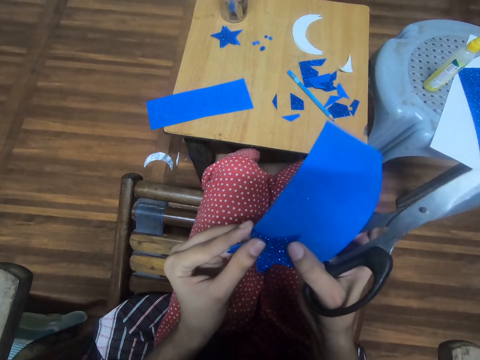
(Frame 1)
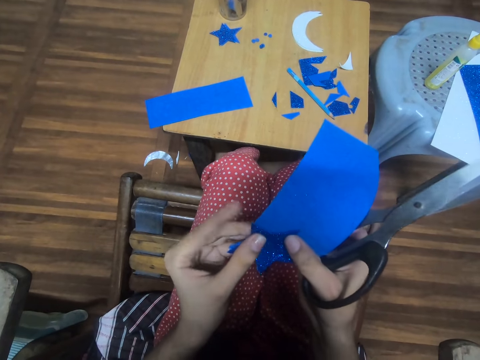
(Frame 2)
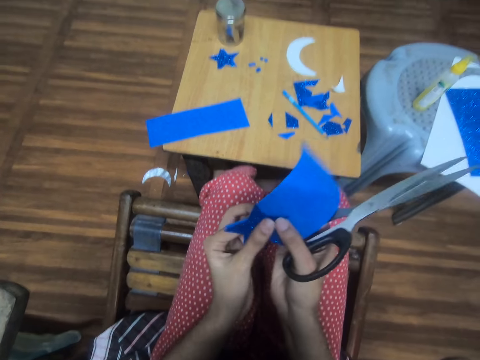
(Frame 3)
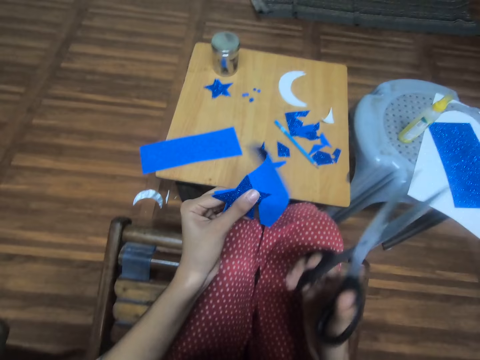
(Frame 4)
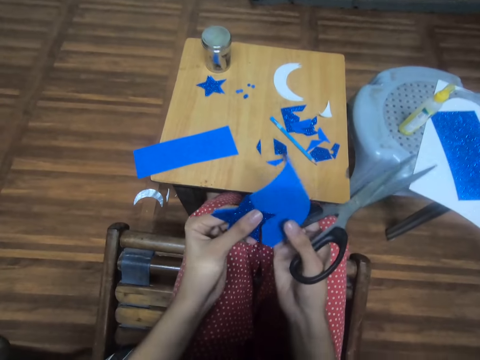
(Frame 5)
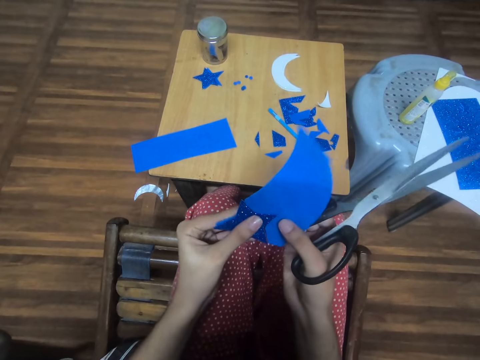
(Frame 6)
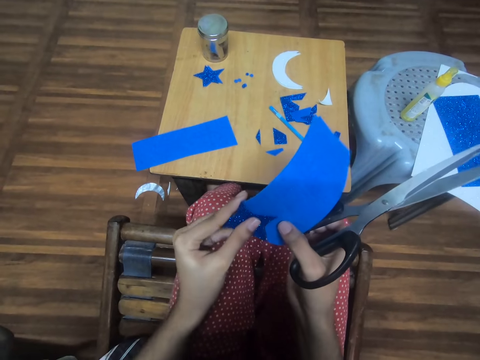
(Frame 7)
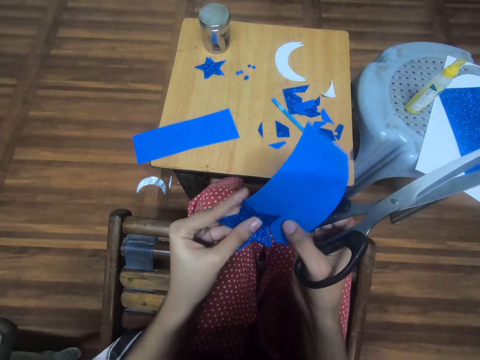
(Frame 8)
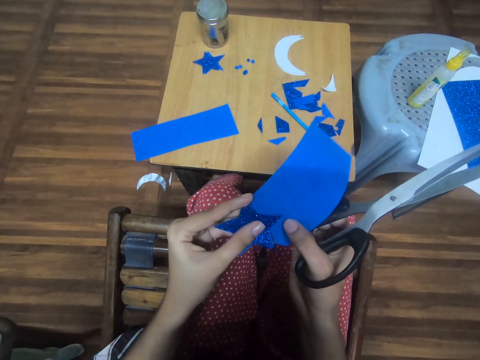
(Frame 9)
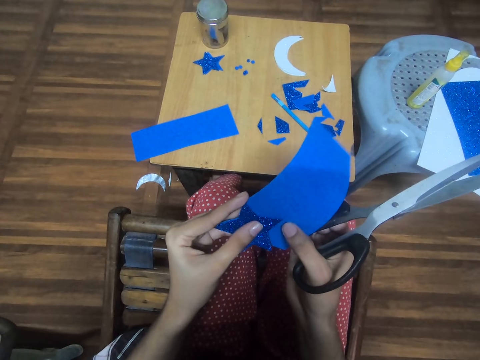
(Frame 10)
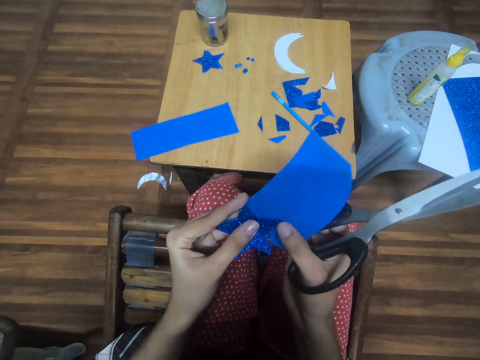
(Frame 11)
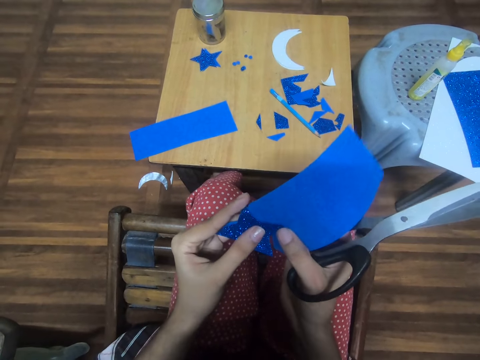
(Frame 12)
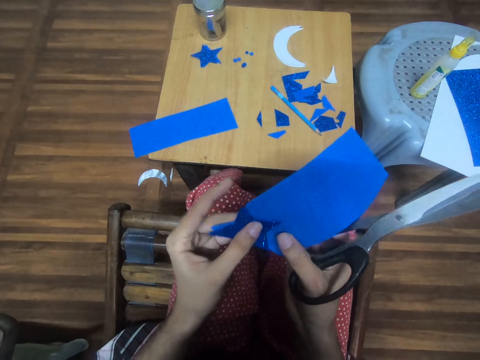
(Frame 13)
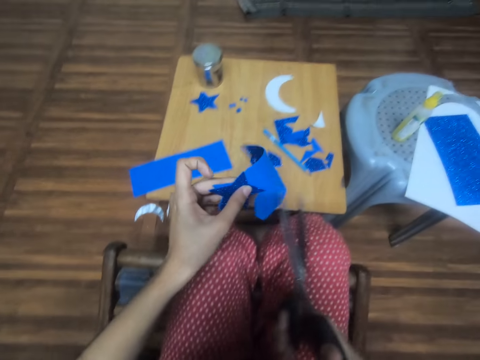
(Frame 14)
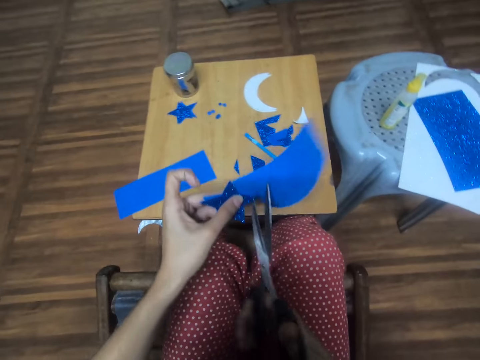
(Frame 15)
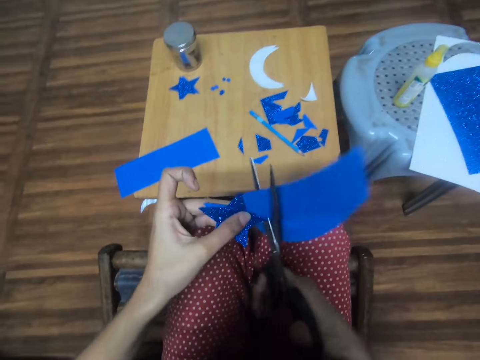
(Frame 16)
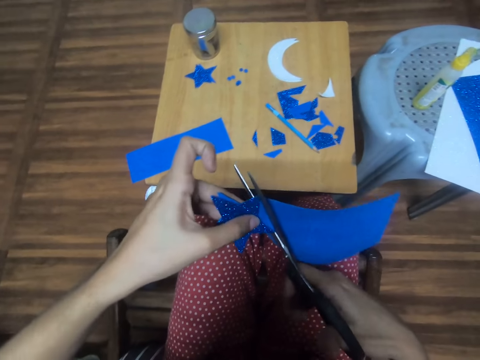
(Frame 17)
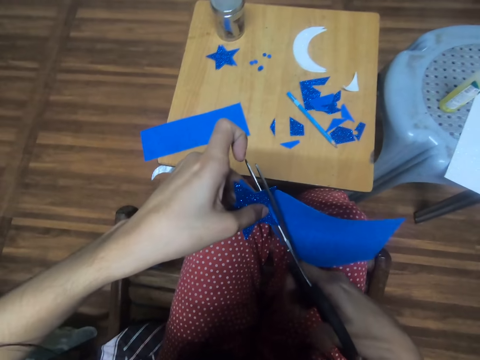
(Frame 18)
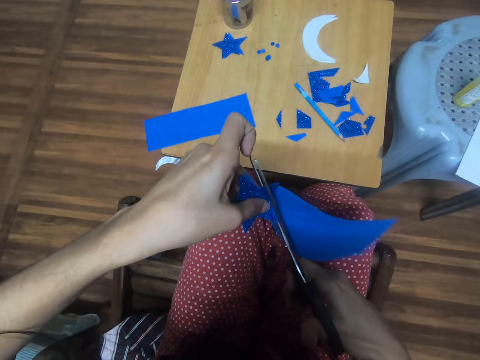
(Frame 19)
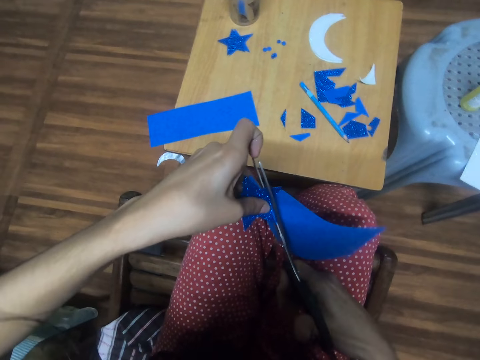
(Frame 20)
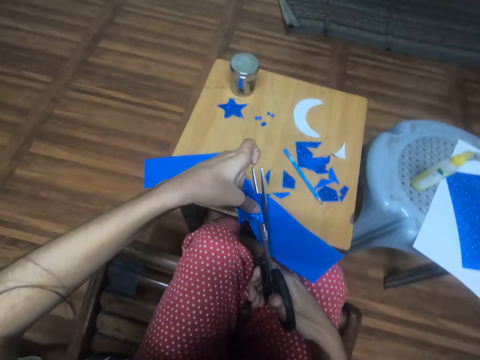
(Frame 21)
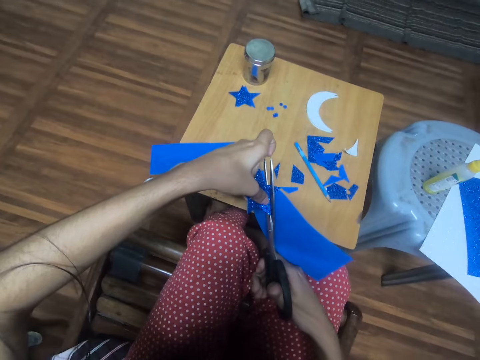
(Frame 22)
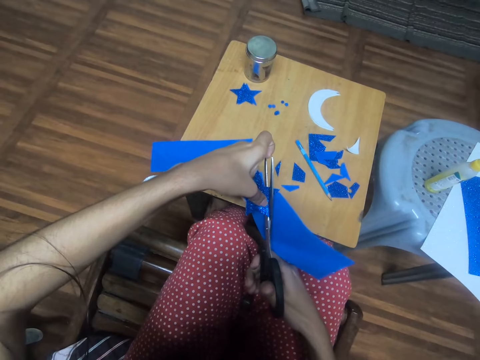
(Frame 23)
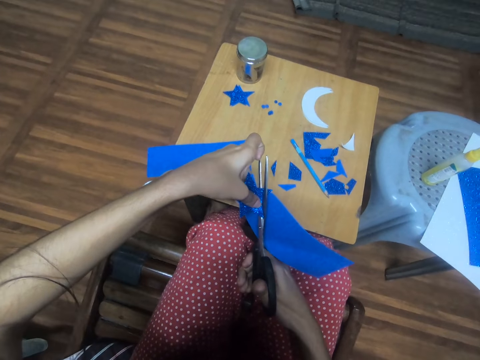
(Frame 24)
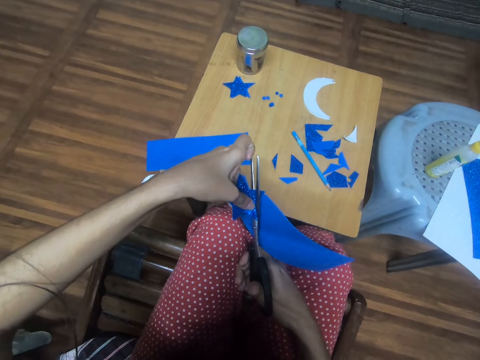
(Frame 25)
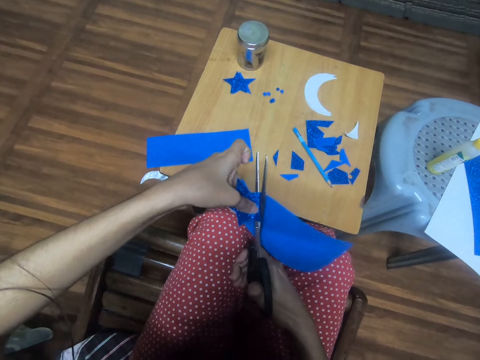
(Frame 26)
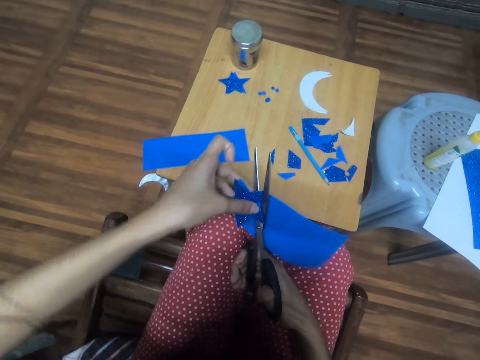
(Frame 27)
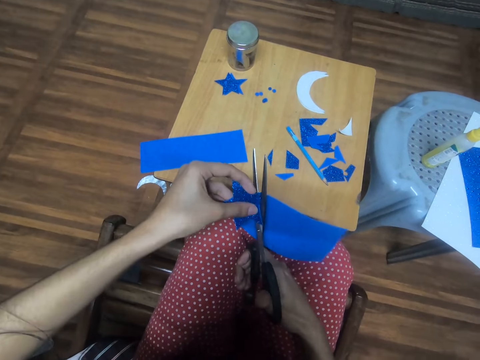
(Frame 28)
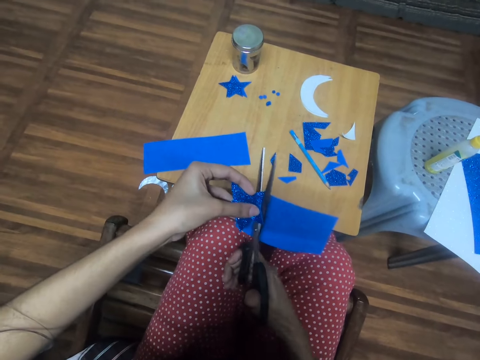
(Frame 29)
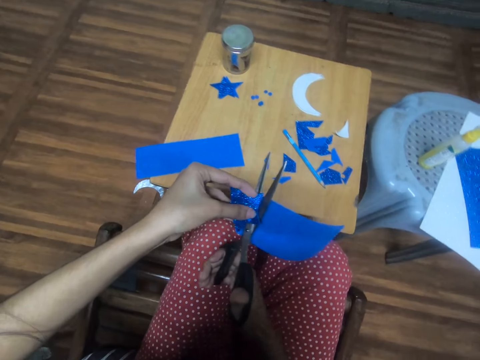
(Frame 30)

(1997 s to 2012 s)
The camera wearer holds the paper. They look at the paper. They cut the paper with a scissor.

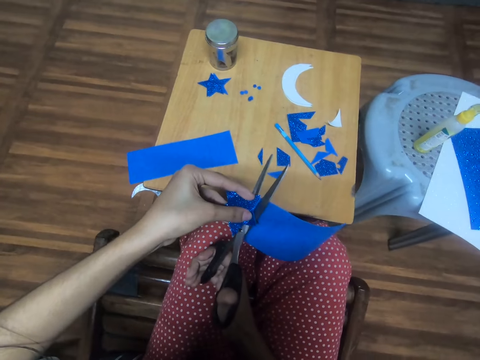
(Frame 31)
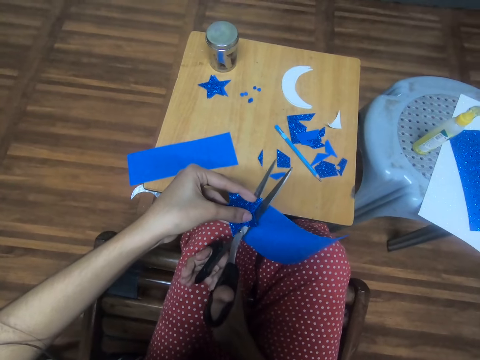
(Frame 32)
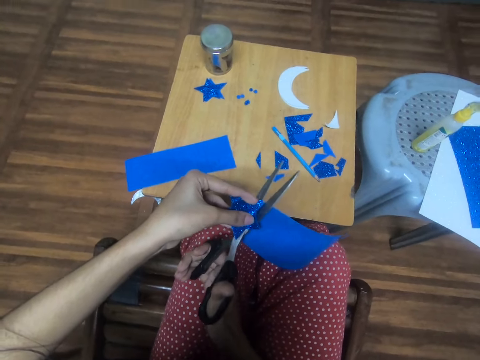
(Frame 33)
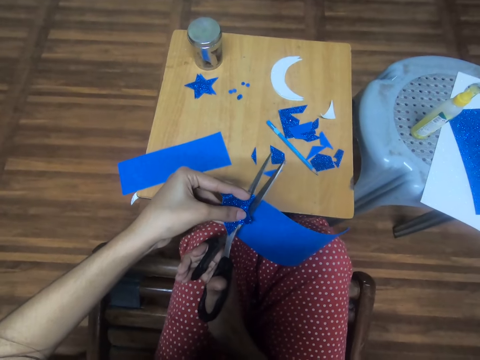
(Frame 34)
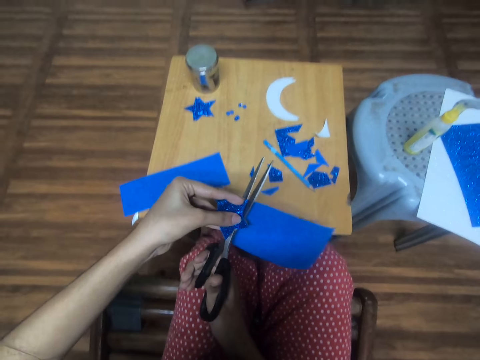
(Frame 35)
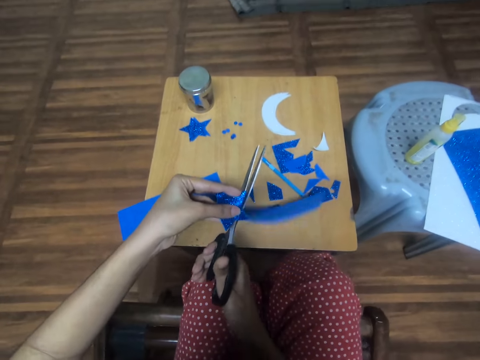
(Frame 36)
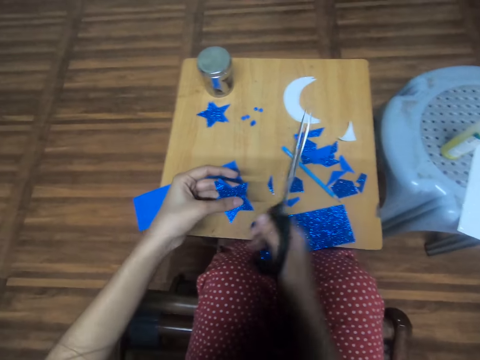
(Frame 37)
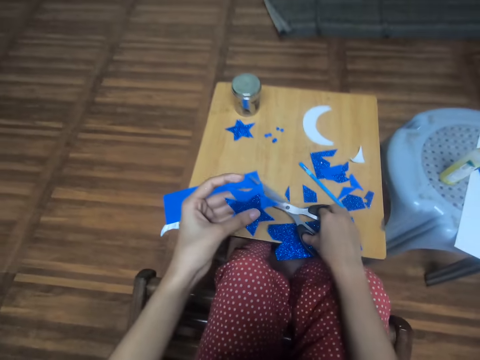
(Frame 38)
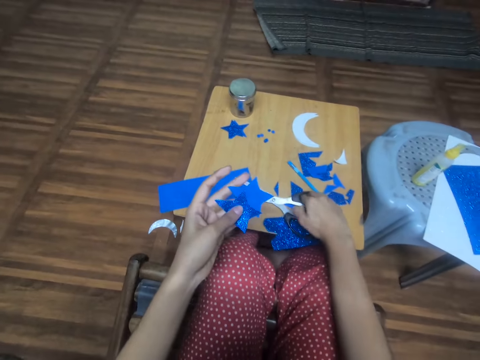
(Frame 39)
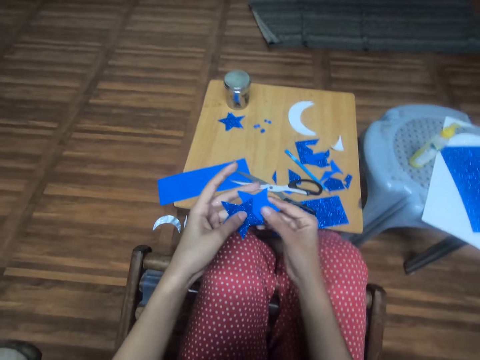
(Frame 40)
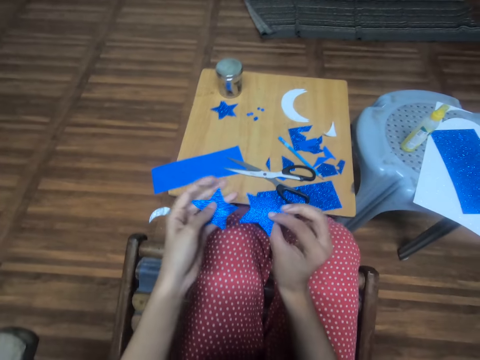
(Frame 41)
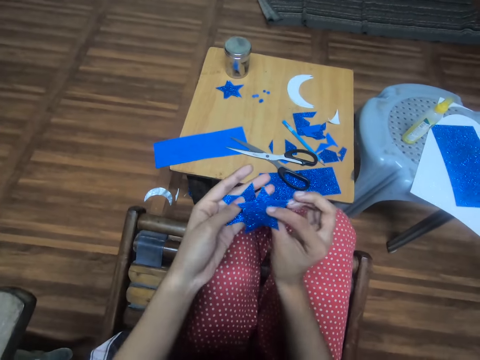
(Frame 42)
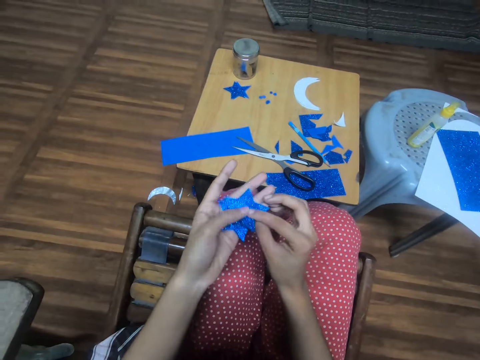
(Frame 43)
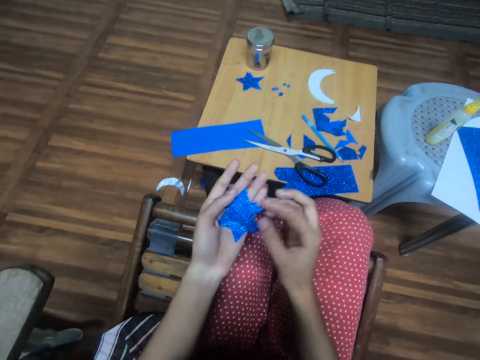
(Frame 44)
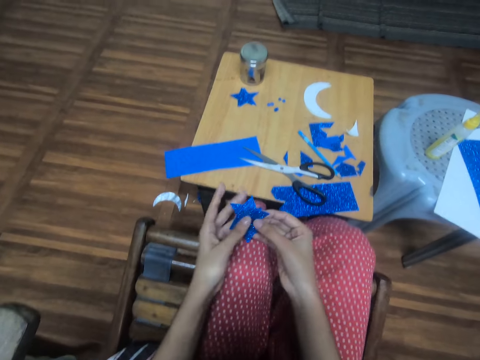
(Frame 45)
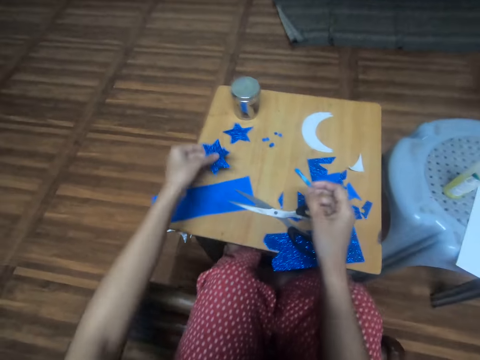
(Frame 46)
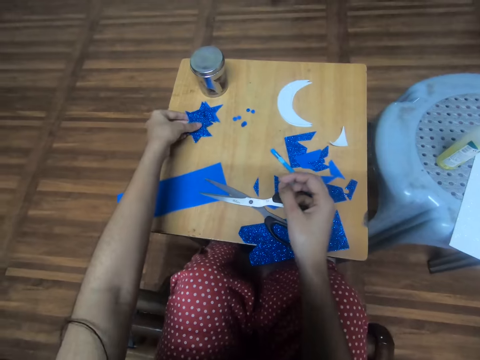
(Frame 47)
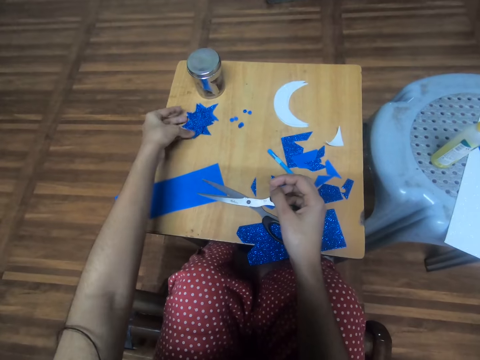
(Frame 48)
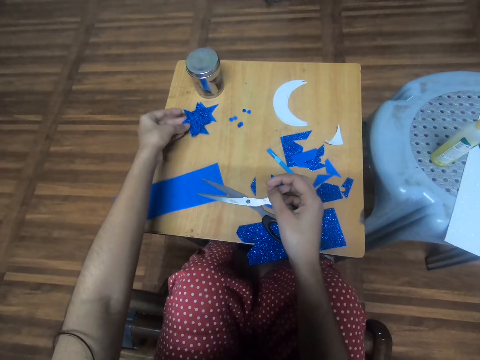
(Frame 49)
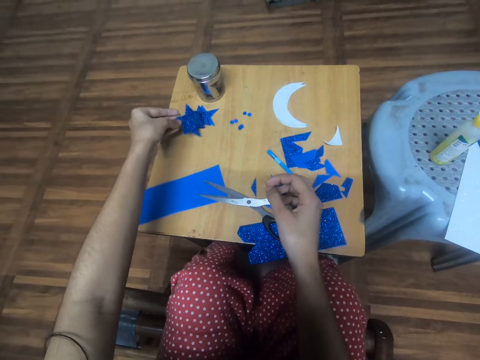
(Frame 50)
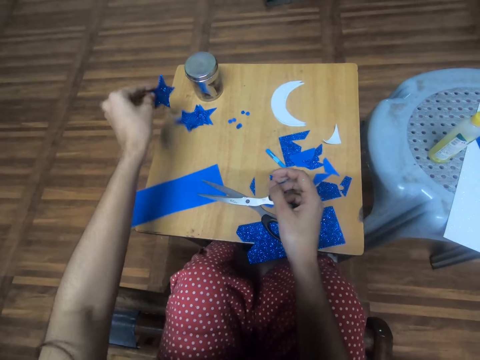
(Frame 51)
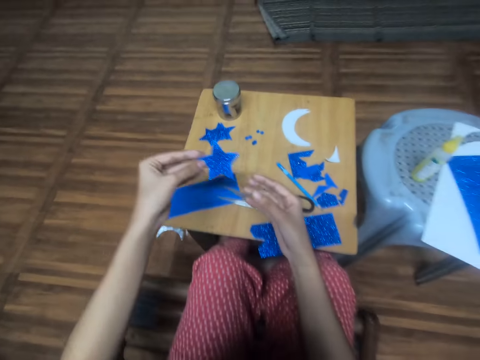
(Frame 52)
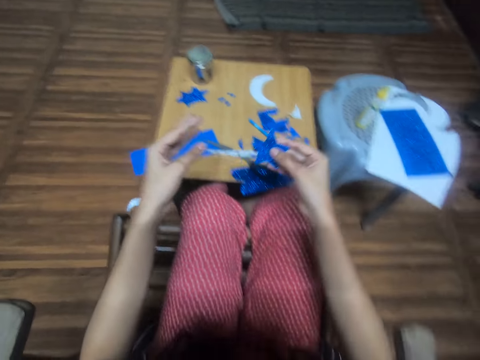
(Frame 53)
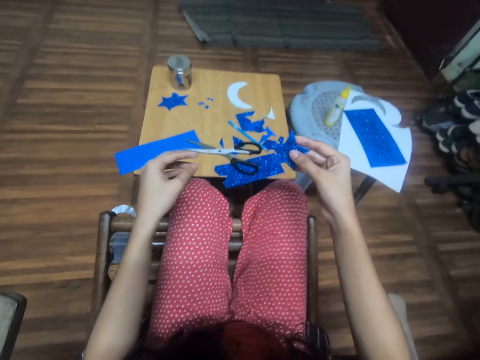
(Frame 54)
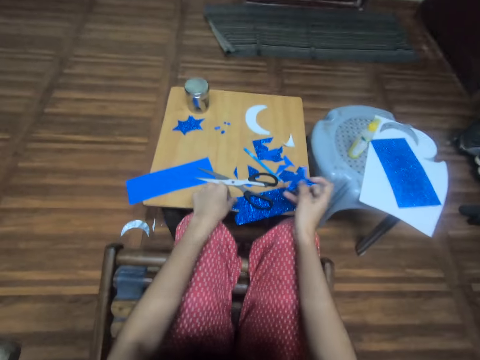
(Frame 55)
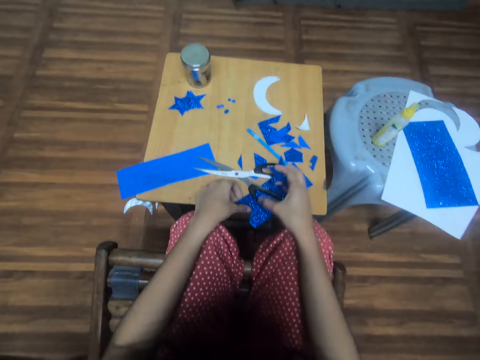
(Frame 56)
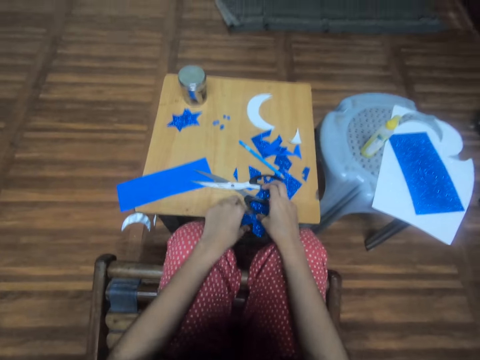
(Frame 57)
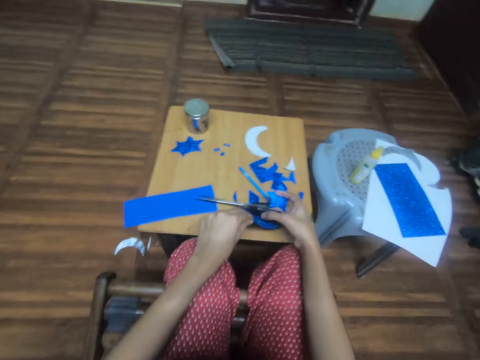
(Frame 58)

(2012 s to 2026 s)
The camera wearer cuts a piece of paper and drops it on the table. They hold a paper decoration. They drop the pair of scissors on the table. They hold the paper decoration, turn the paper decoration and look at the paper decoration. They hold the paper decoration. They drop the first and second star-shaped blue glitter foam sheet on the table with the left hand. They pick the second star-shaped blue glitter foam sheet or decoration paper on the table with the left hand. They pass the second star-shaped blue glitter foam sheet from the left hand to the right hand. They look at the decoration paper. They hold the decoration paper. They carry the decoration paper with one hand. They pick the paper.
